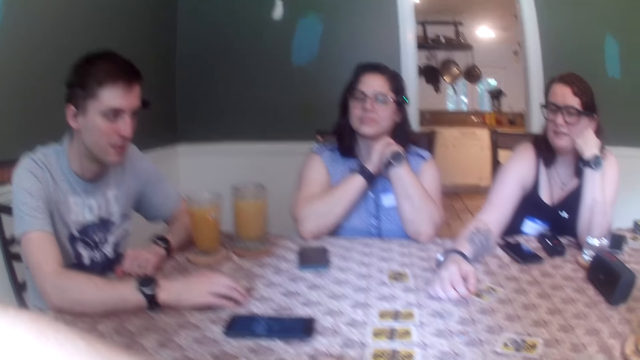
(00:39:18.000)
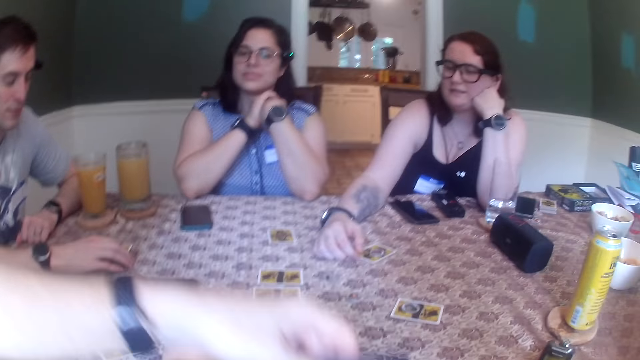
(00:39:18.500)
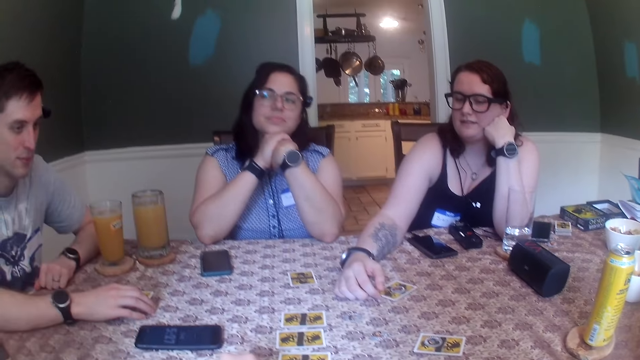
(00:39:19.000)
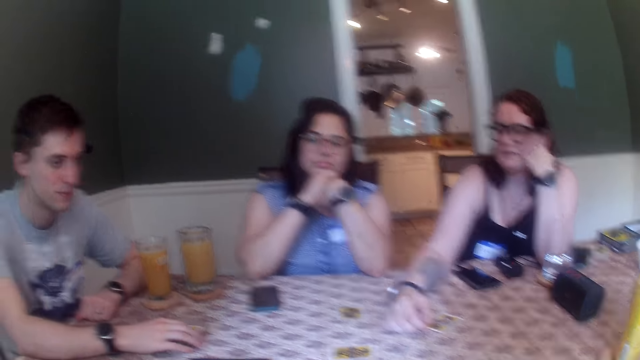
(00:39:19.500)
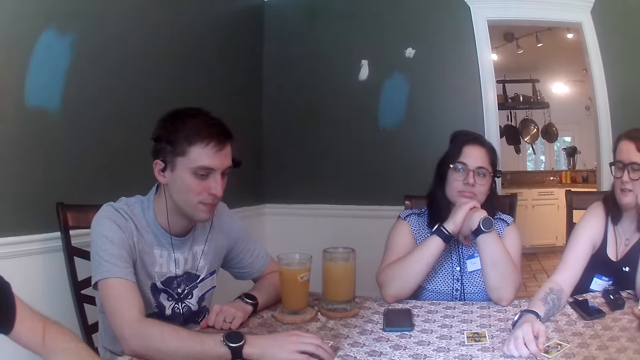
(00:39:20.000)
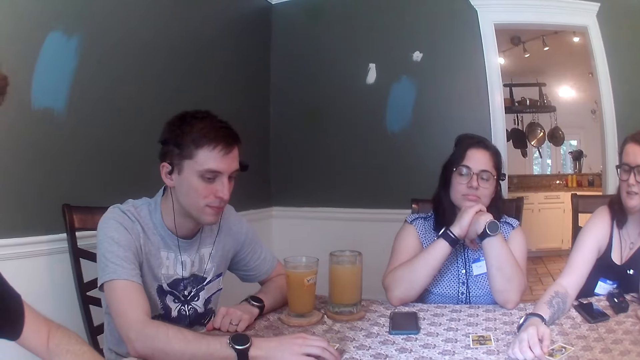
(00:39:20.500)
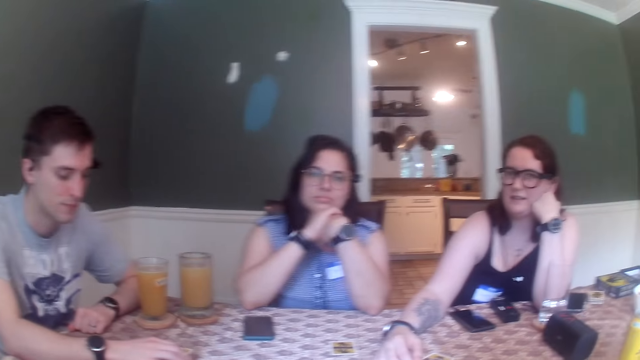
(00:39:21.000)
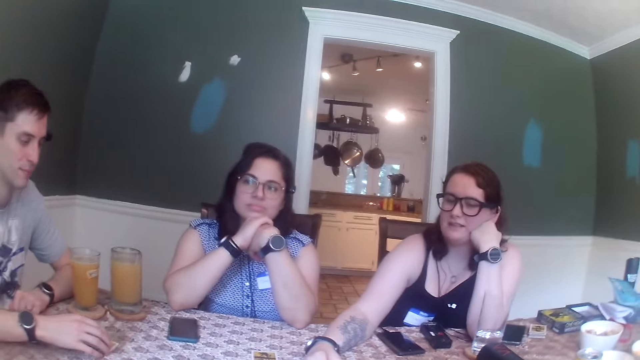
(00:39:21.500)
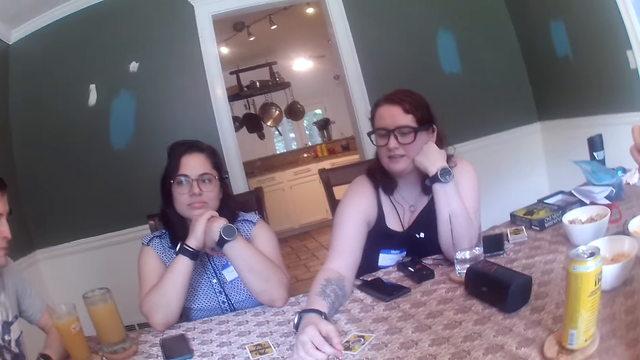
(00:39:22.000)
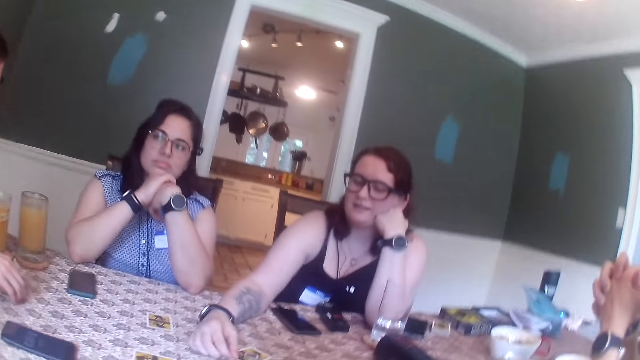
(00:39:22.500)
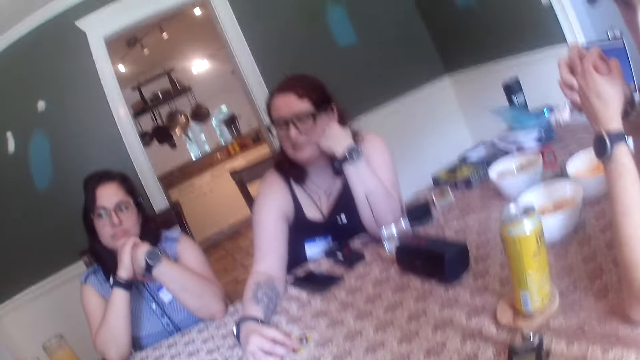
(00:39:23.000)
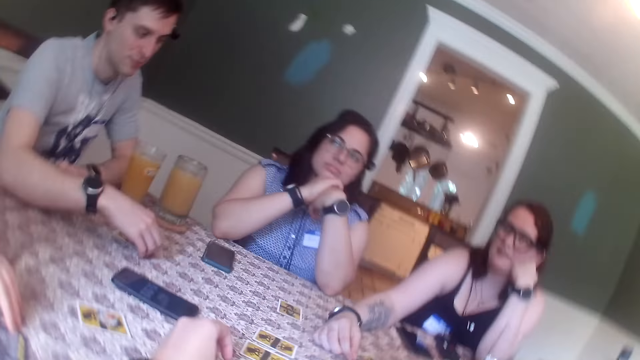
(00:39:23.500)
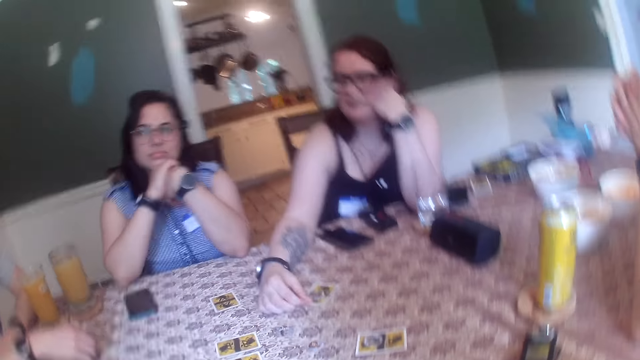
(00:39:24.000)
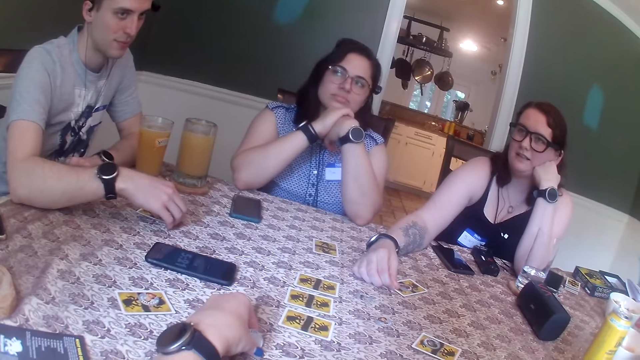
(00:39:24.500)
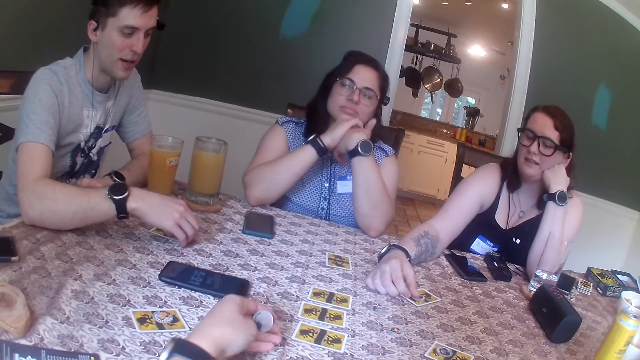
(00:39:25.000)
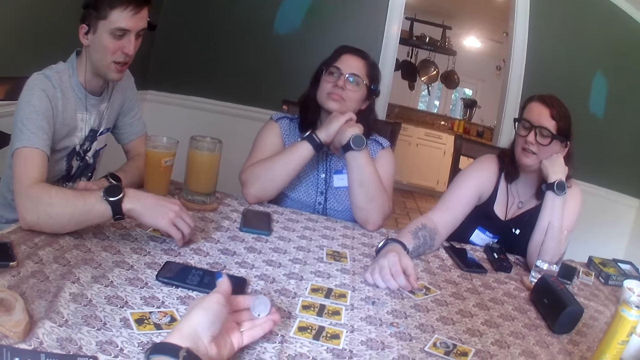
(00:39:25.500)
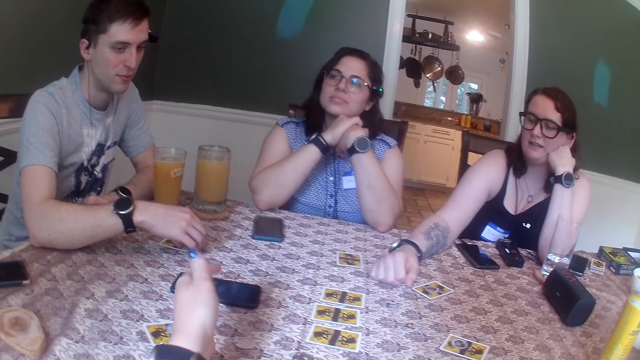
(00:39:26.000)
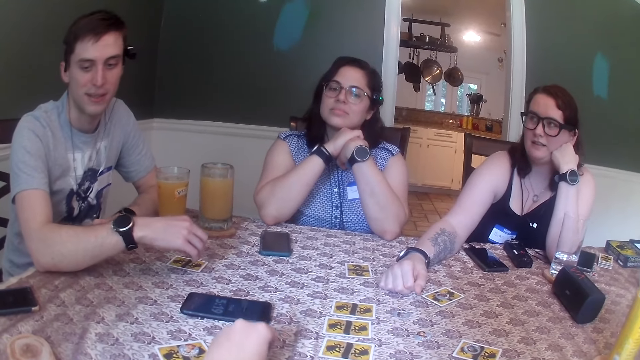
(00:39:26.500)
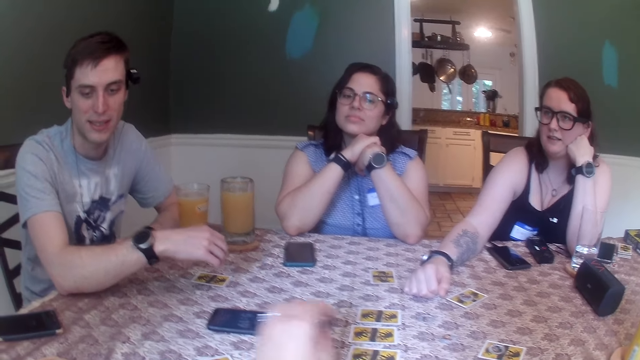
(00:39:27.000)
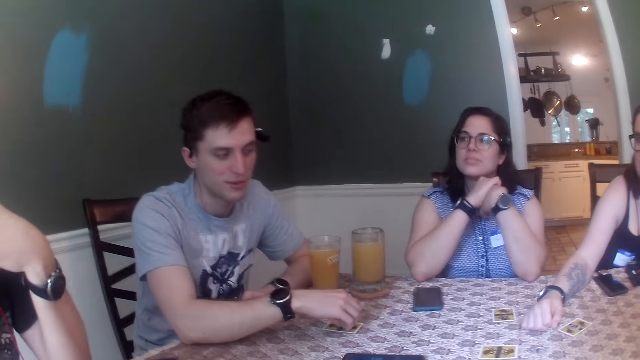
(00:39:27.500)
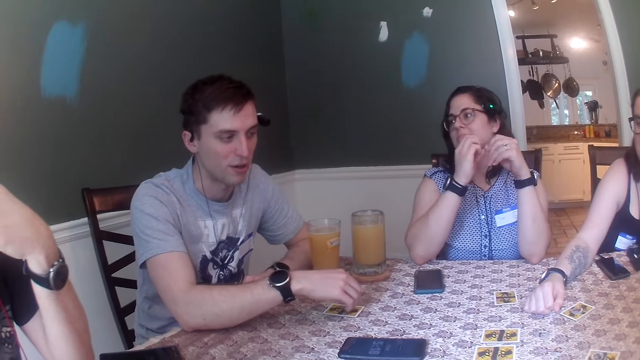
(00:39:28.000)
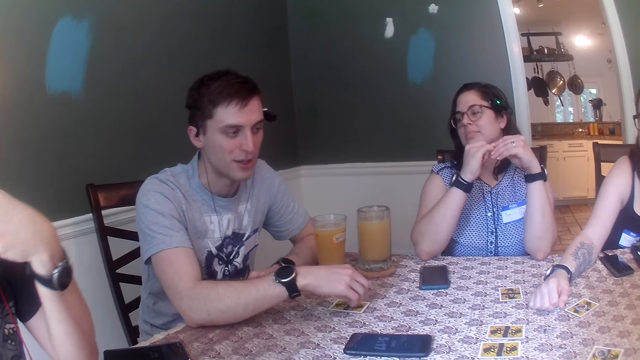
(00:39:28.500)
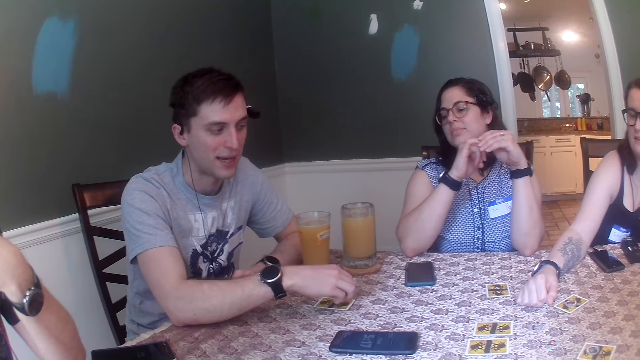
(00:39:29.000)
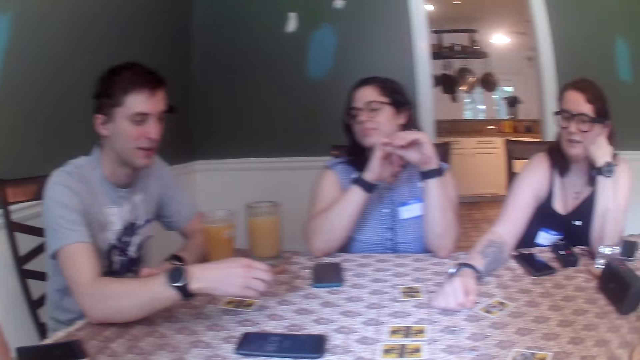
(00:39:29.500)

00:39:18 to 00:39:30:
A man picks a card with his right hand. The camera wearer picks a token on the table with her left hand. She drops the token on the table with her left hand. Another man picks the token on the card with his right hand. The camera wearer picks up a token on the table. She puts the token on the table.

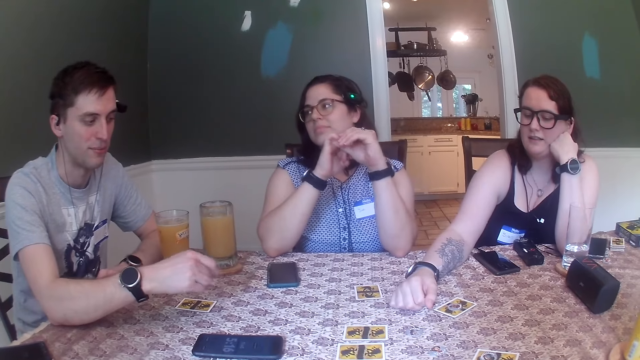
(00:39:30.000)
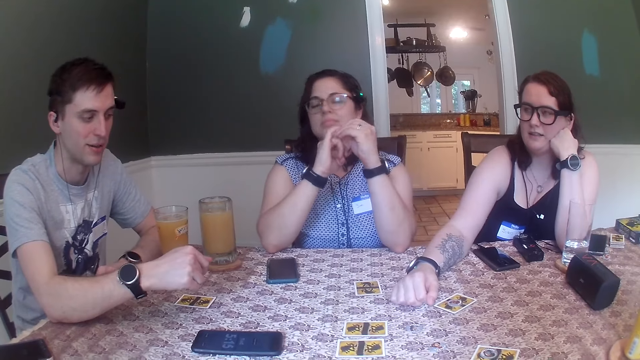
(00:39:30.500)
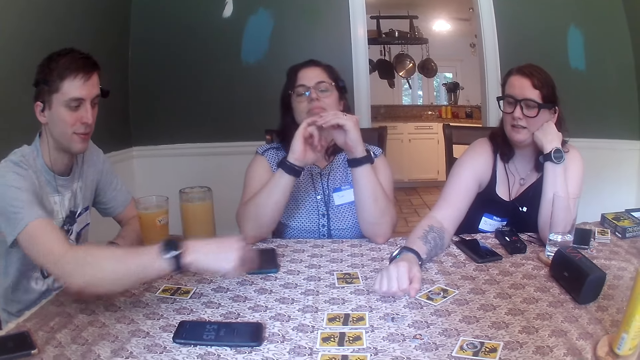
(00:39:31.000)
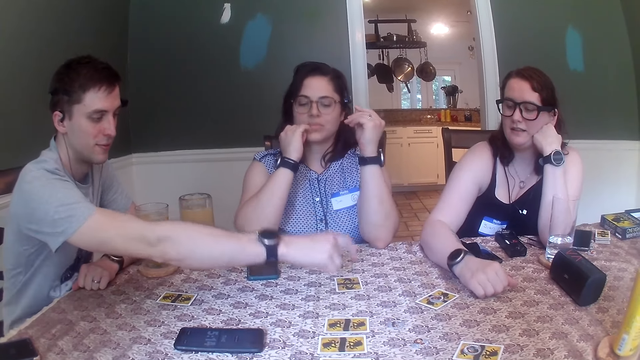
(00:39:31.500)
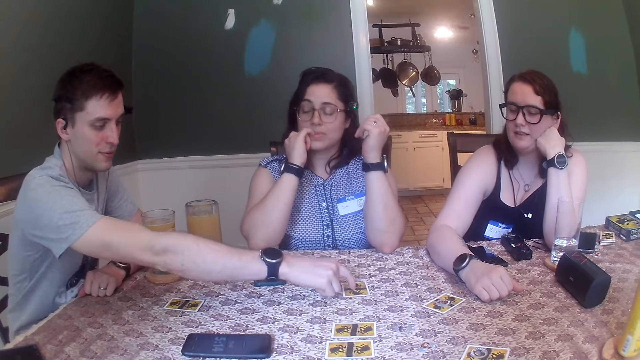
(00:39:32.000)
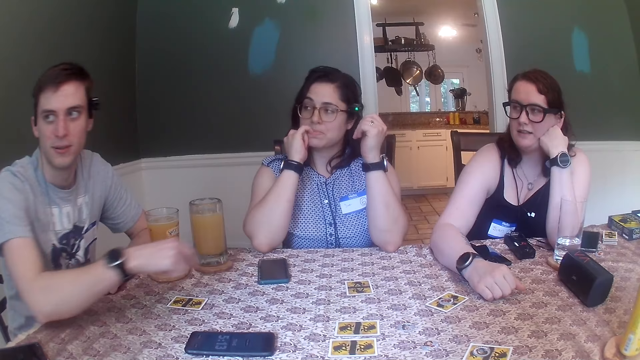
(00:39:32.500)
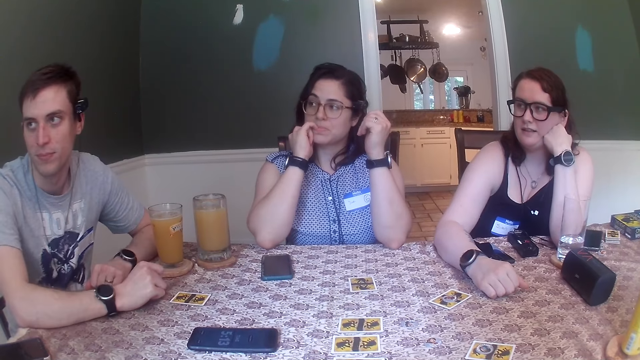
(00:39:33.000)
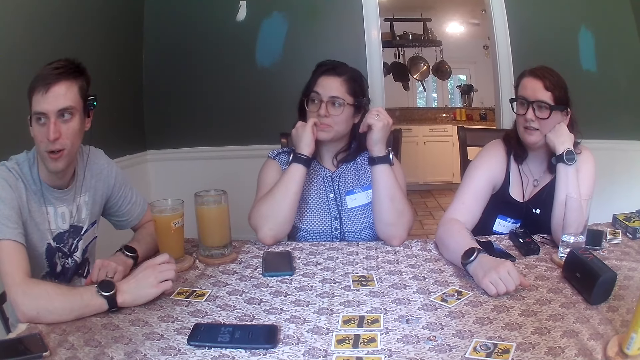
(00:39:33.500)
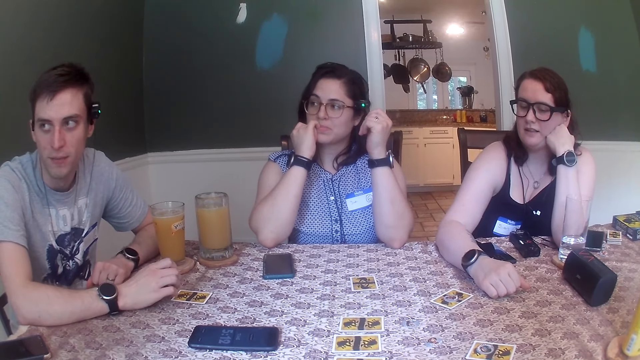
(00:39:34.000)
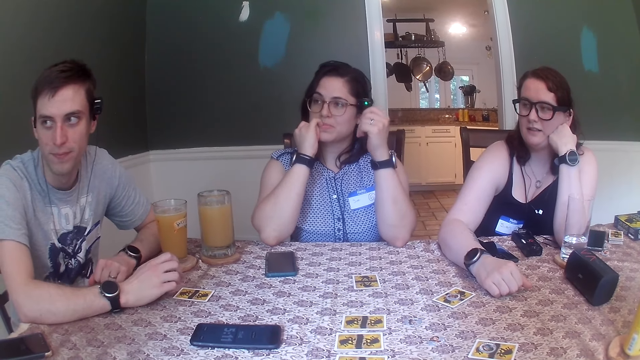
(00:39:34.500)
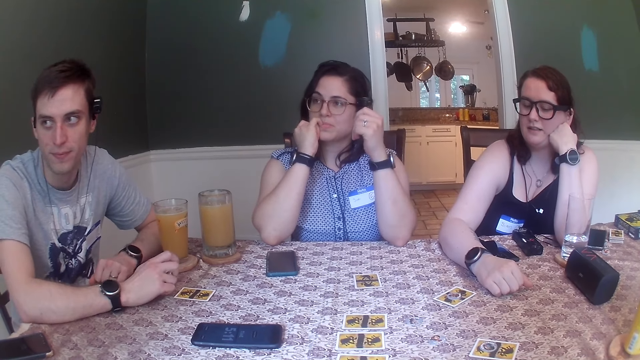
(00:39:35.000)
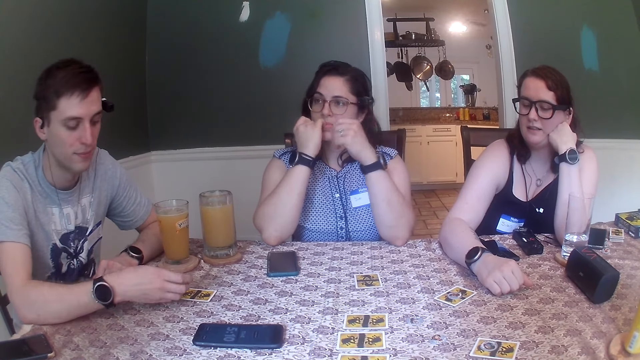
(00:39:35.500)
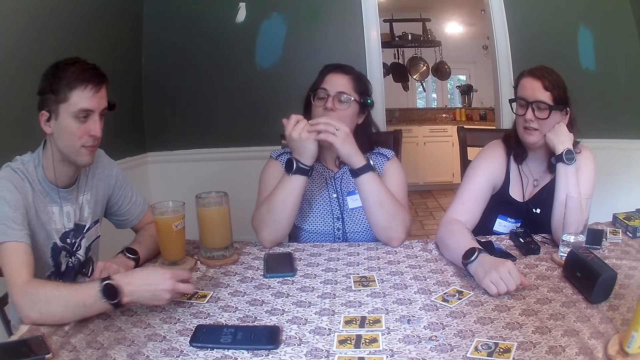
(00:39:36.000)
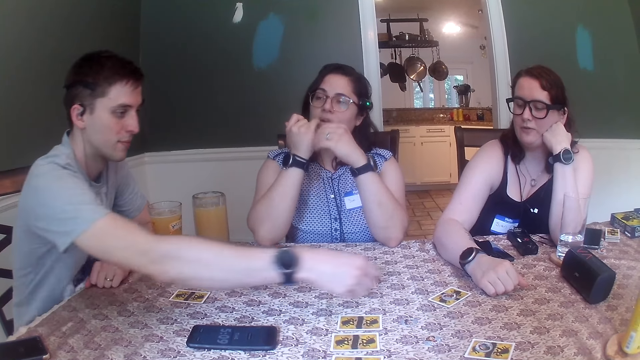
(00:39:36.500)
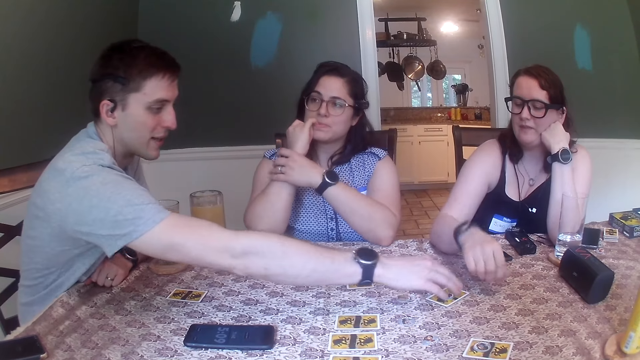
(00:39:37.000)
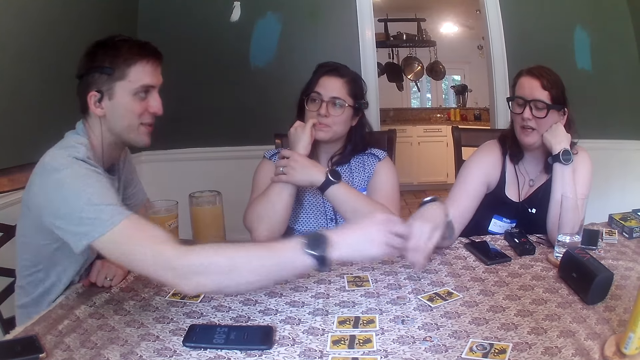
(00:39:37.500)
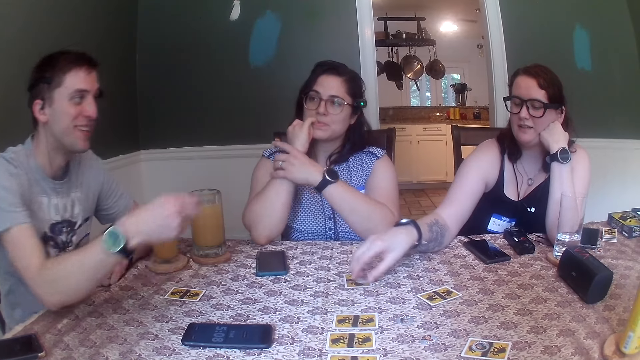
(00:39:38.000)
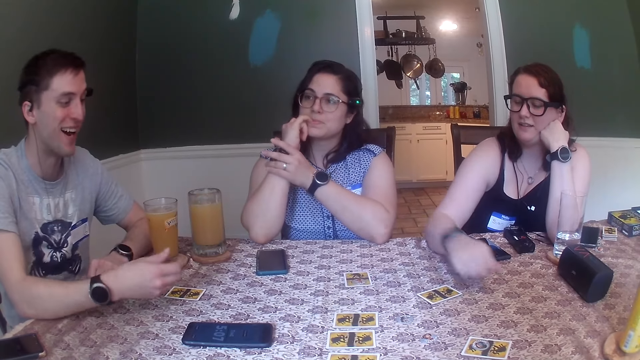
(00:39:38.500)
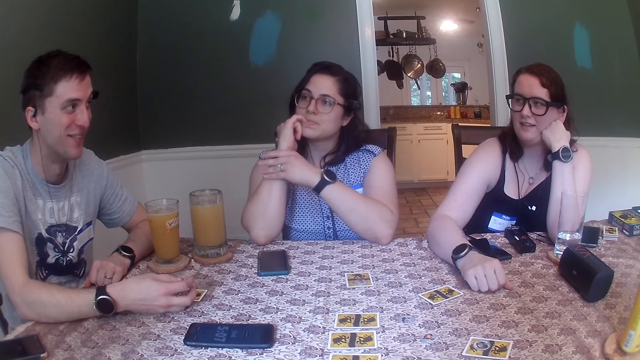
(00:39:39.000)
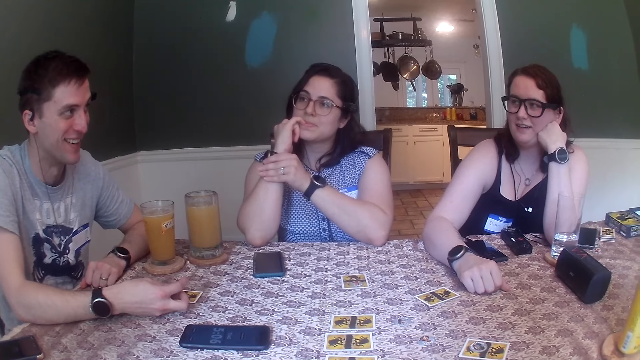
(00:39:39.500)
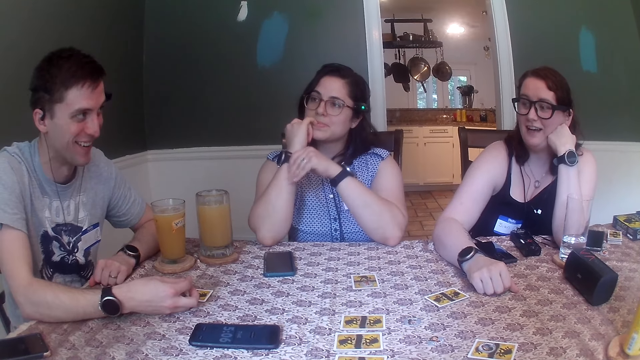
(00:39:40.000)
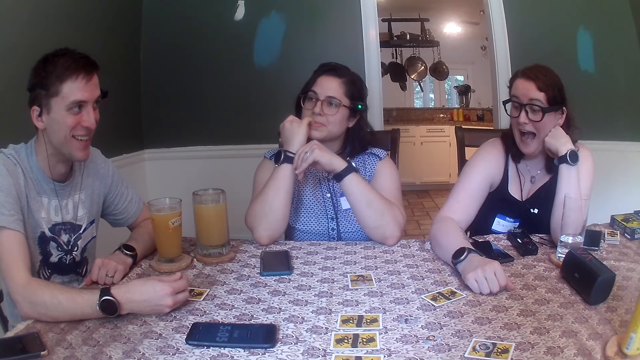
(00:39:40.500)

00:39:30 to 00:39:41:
The man taps on the card with his right hand. The man drops the token on the table with his right hand and picks up the token on the card with his right hand. The woman converses with the man. The woman picks up the token on the table with her right hand and drops the token on the card with her right hand.
